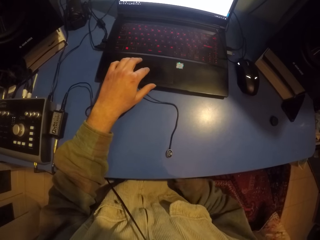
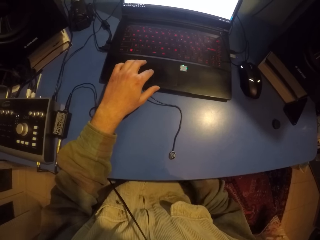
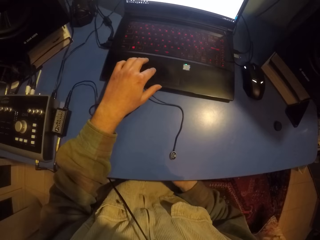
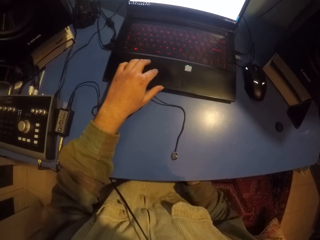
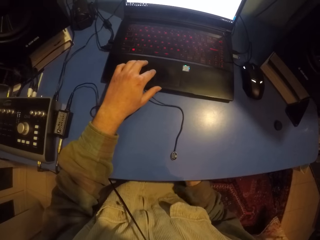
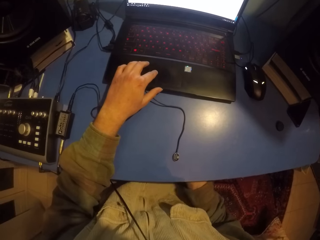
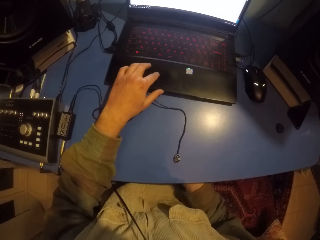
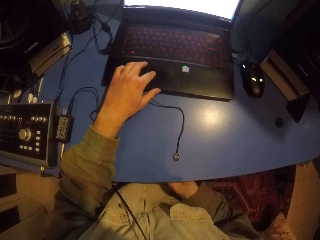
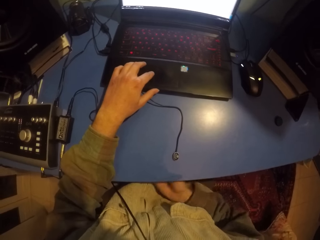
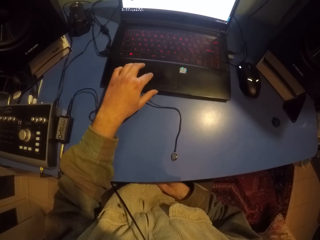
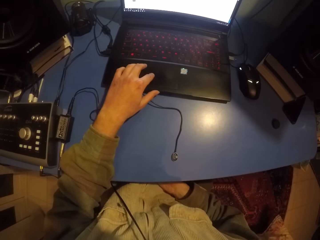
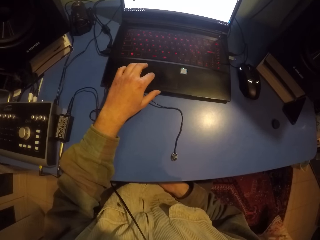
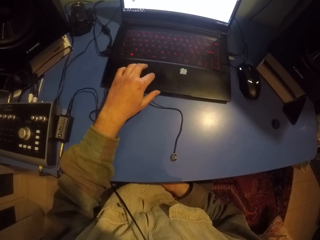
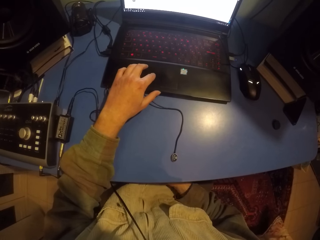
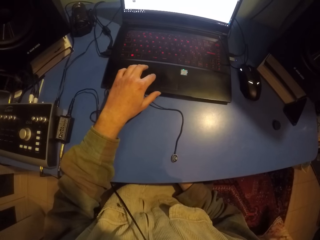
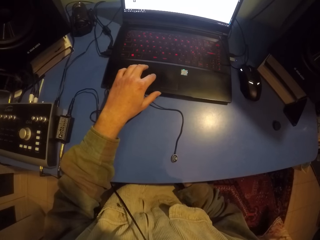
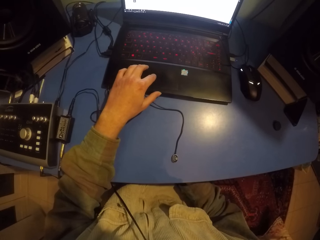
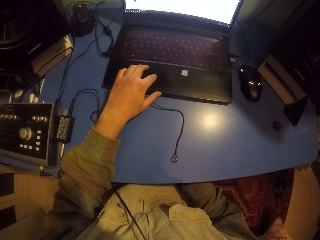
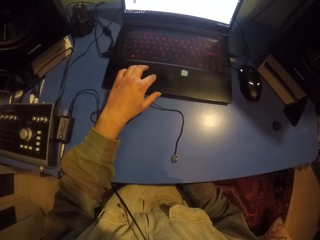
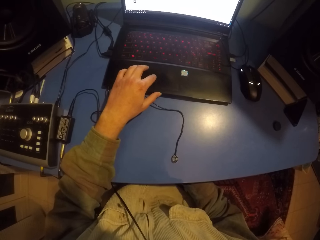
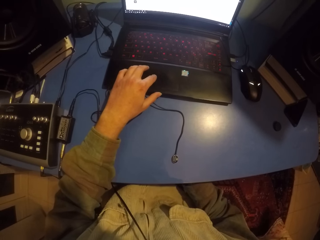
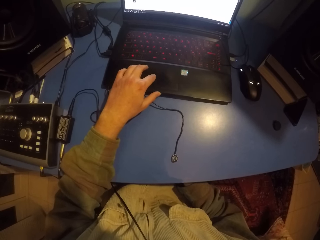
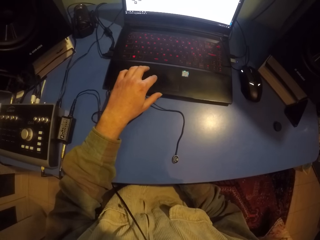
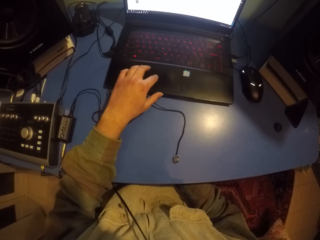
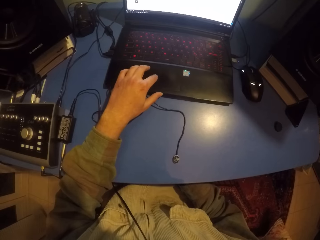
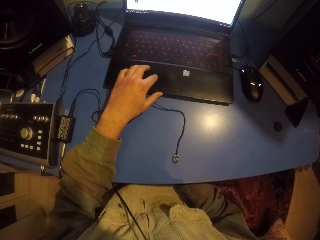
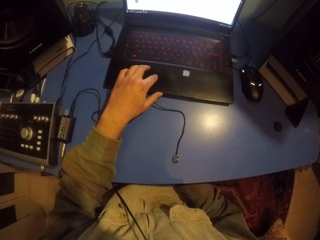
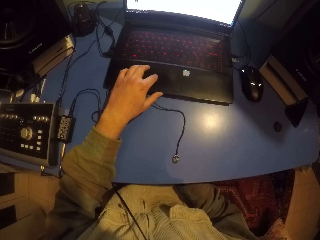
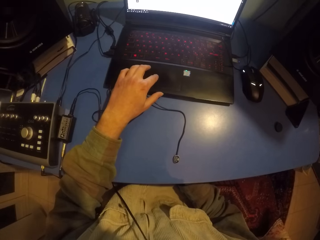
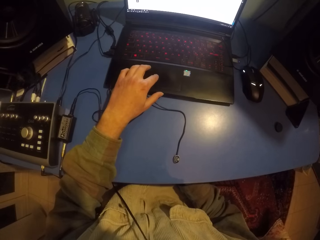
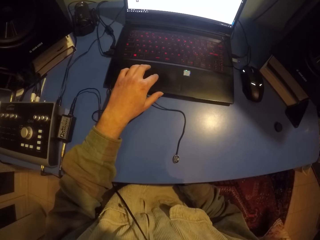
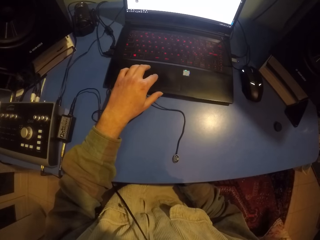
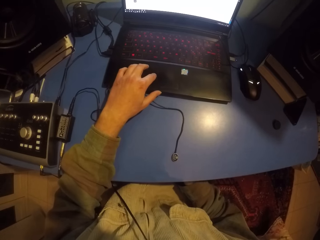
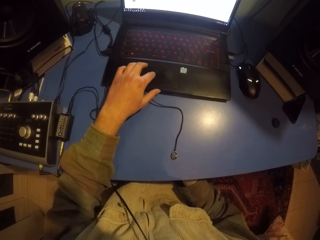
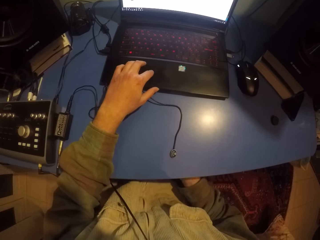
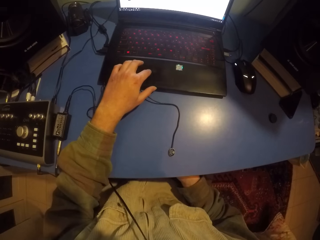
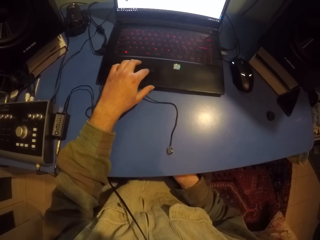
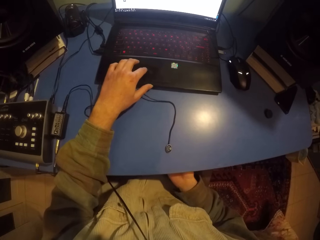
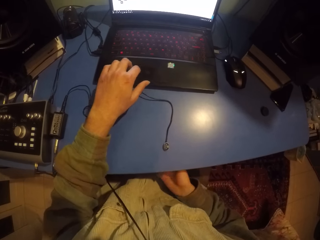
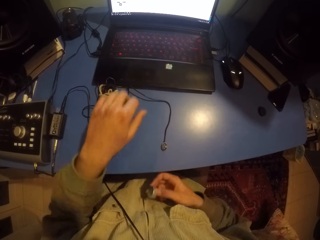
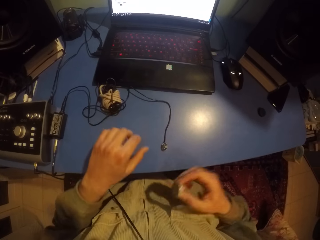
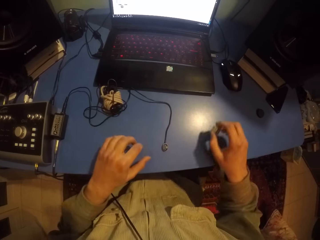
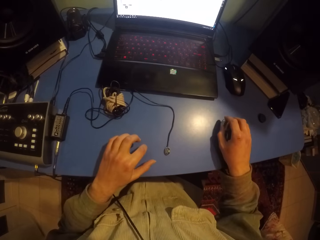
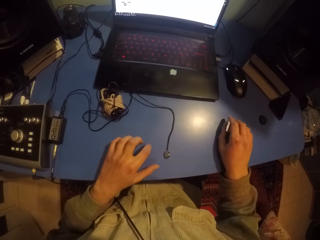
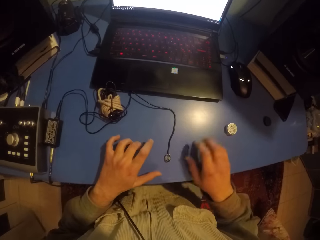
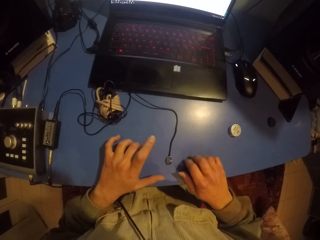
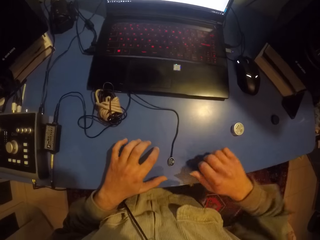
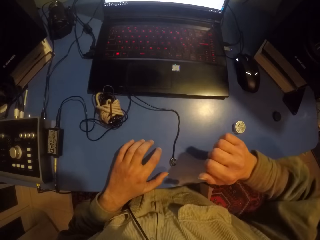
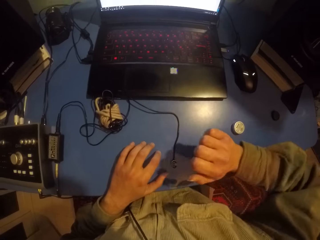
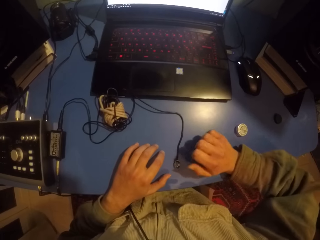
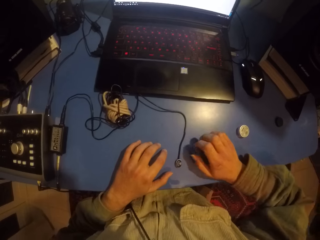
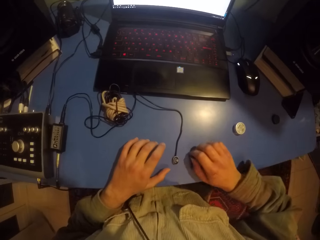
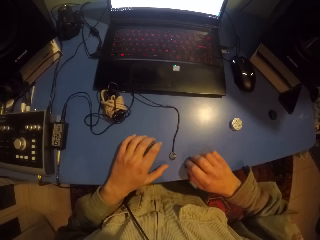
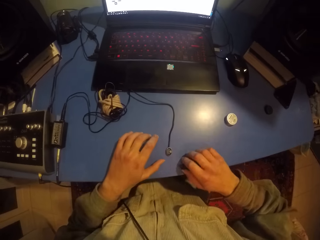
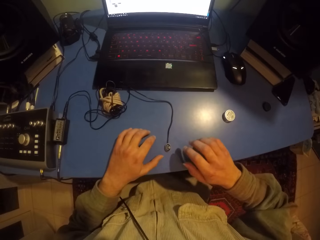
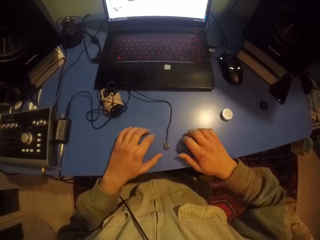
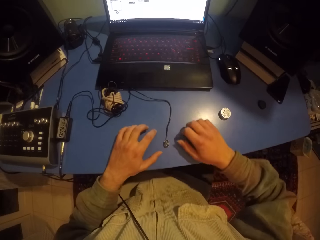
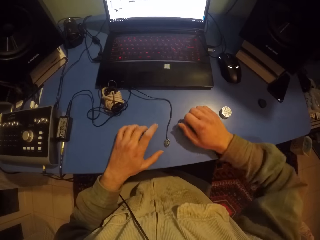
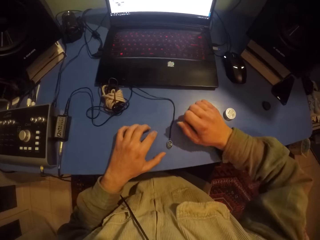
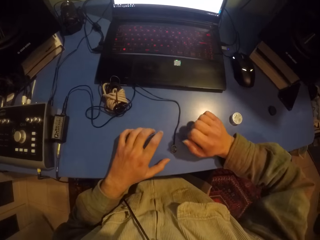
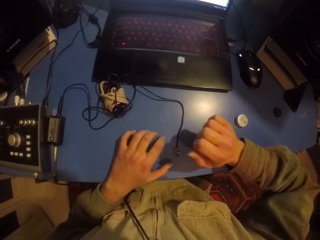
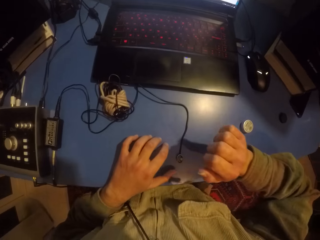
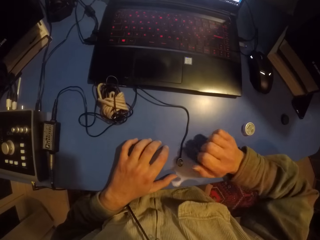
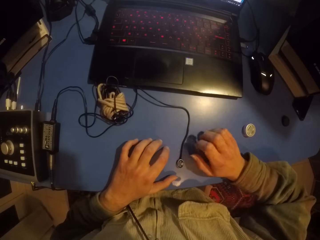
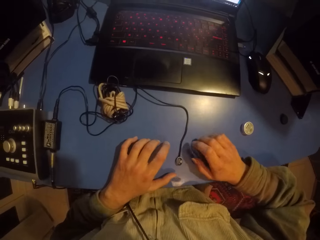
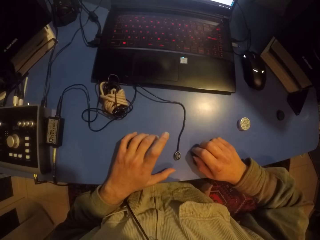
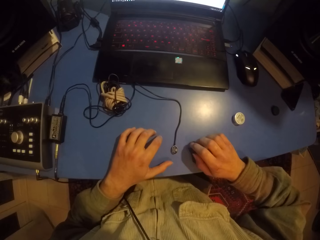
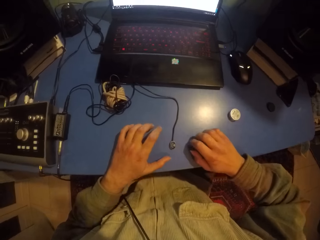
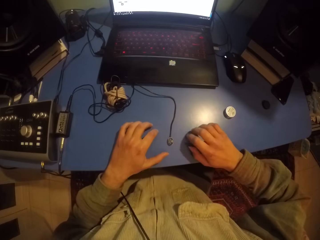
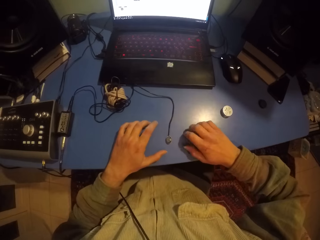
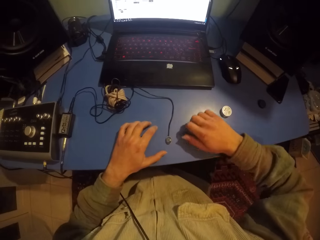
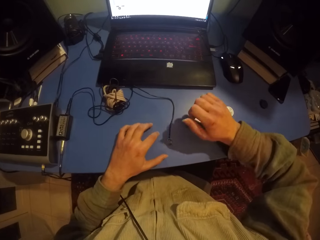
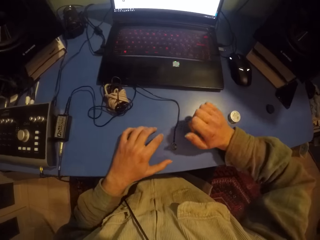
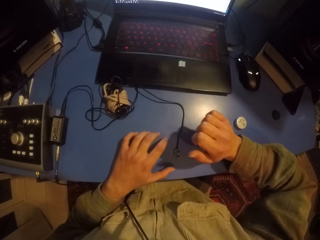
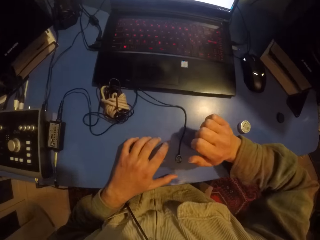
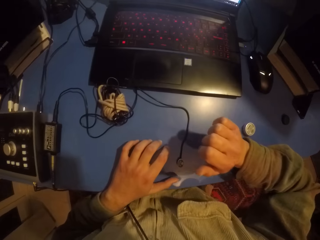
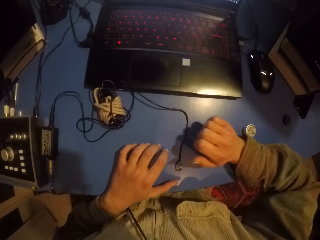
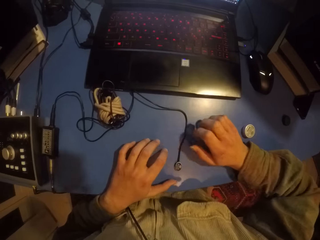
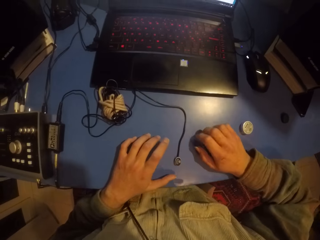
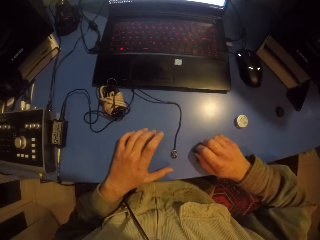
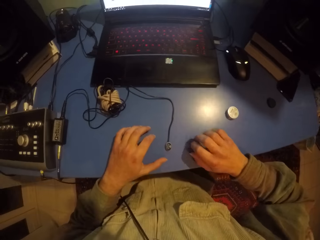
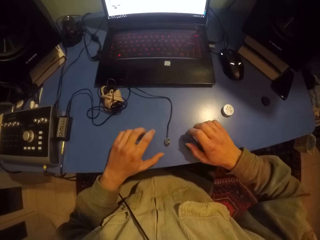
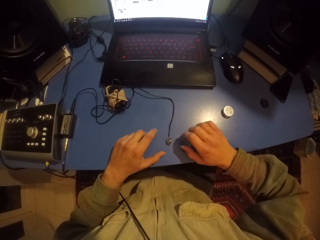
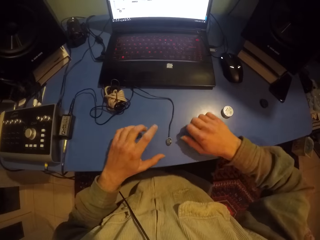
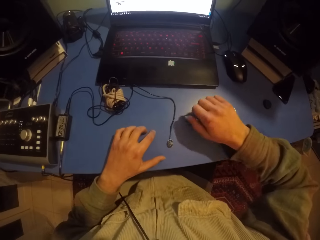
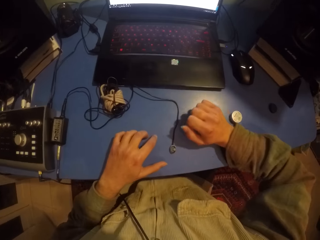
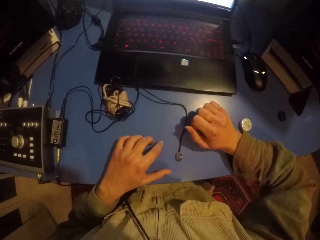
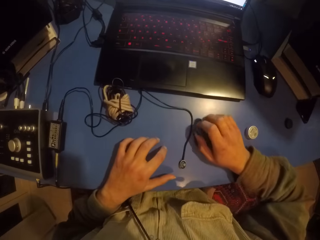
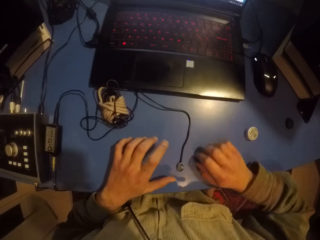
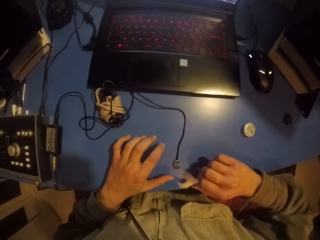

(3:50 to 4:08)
The camera wearer shakes something under the table. They put something on the table. They hit the hands on the table.

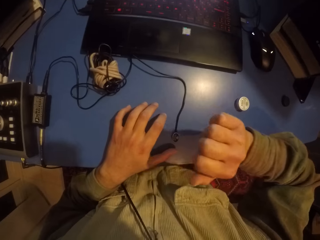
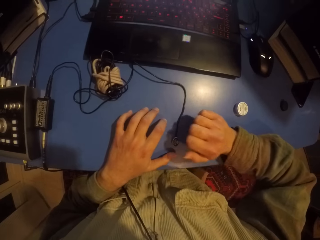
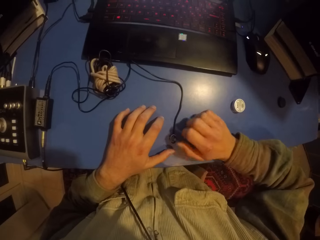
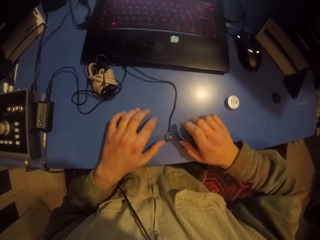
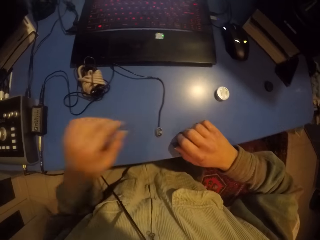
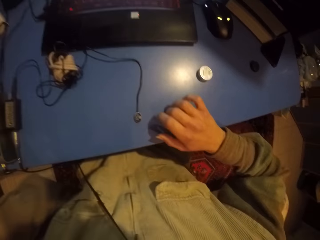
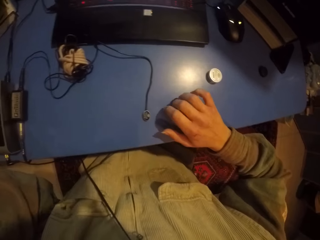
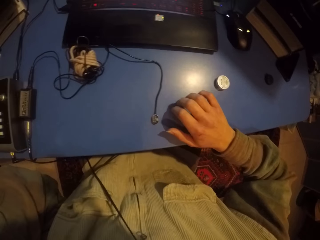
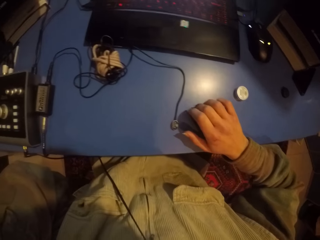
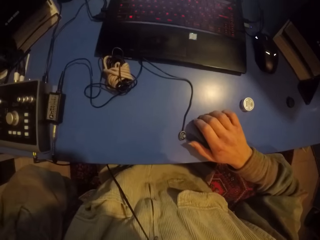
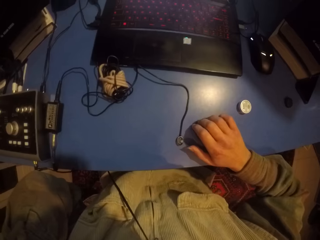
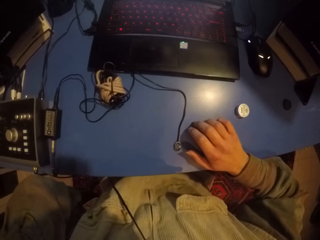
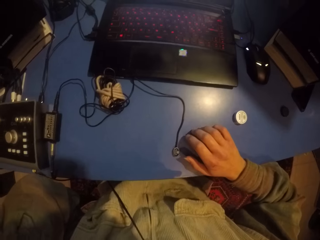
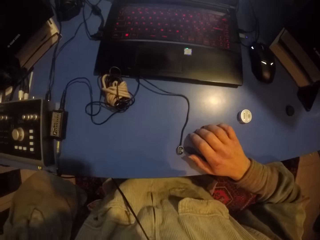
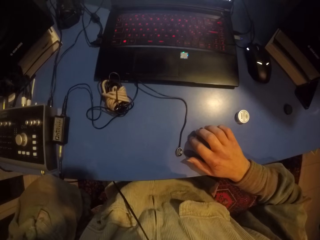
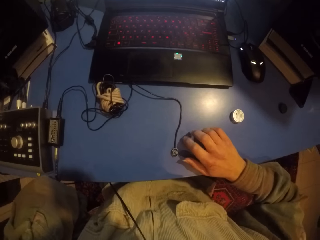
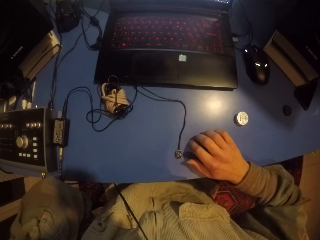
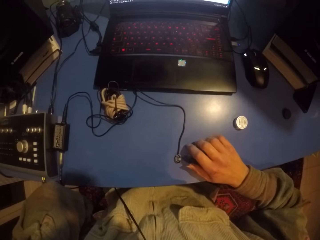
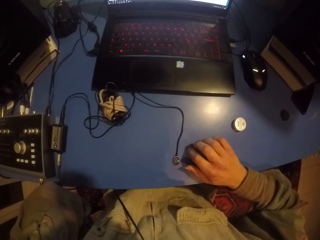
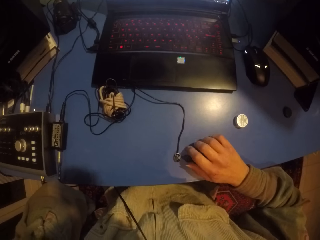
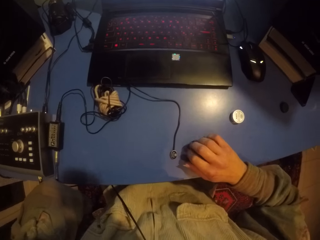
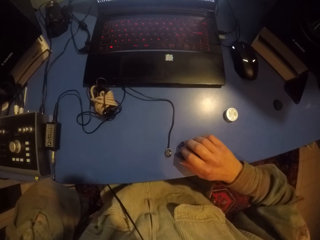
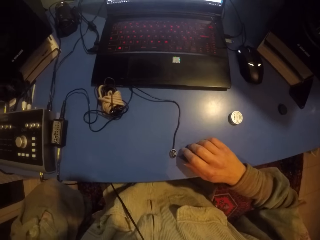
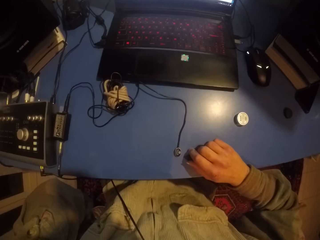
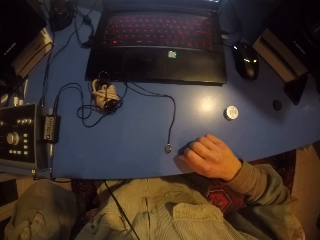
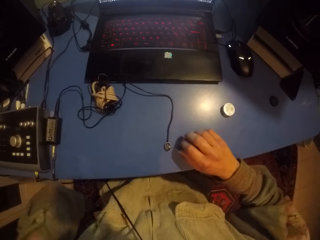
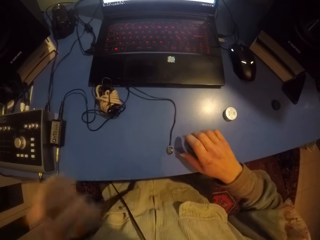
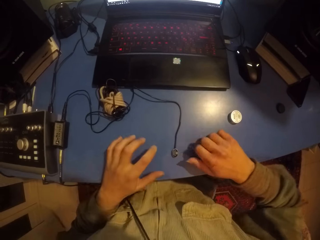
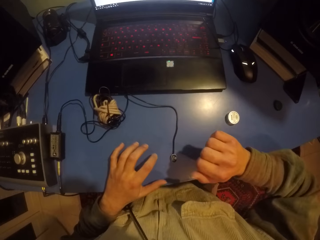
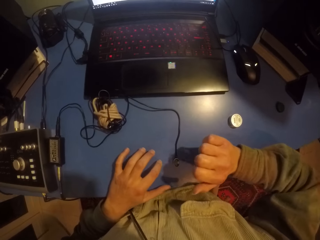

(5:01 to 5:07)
The camera wearer raises the left hand. They touch the camera.
